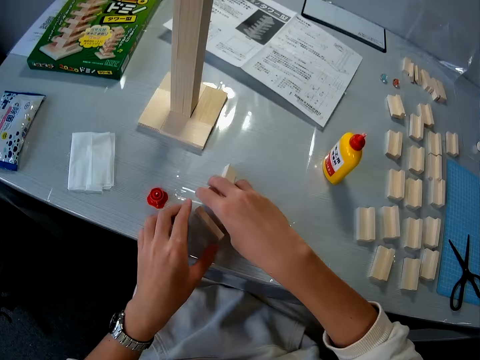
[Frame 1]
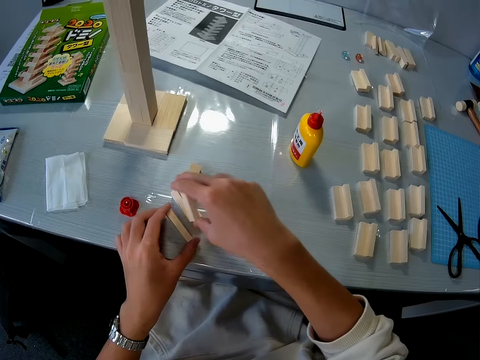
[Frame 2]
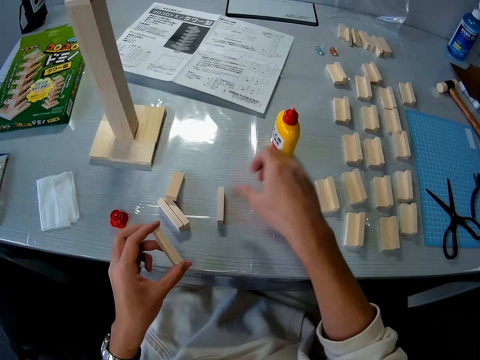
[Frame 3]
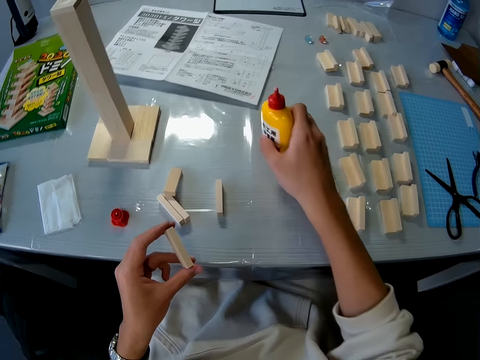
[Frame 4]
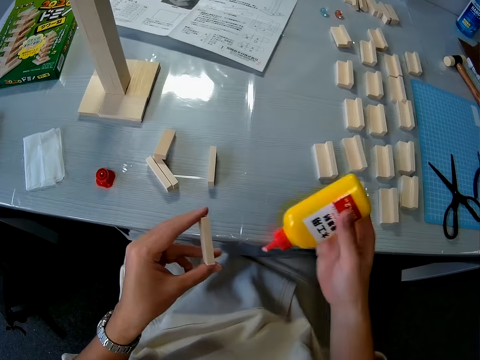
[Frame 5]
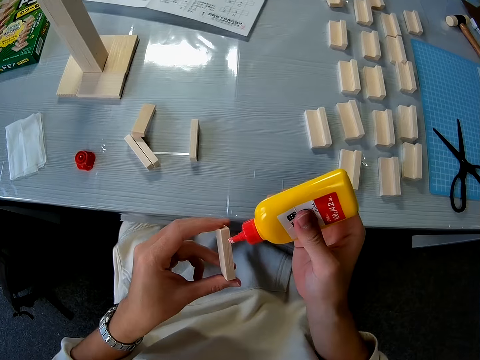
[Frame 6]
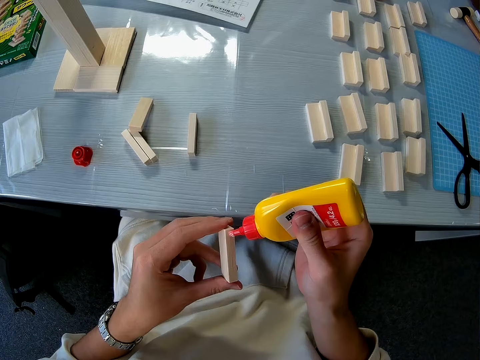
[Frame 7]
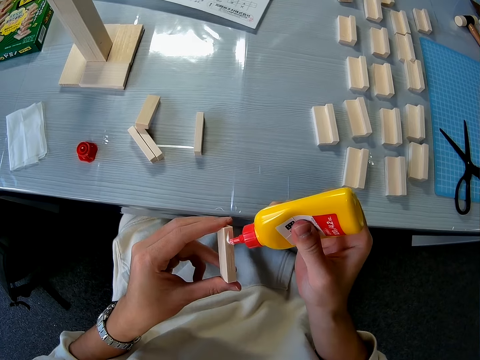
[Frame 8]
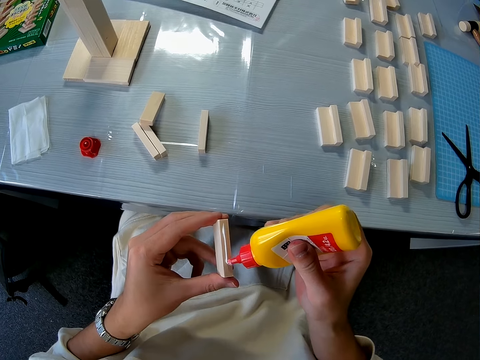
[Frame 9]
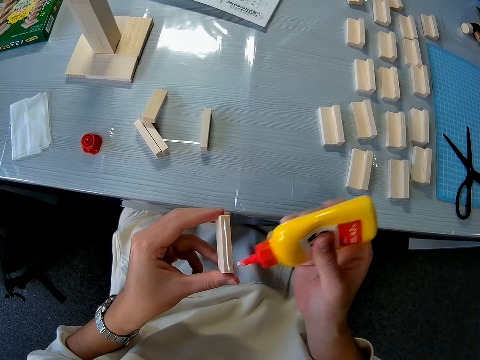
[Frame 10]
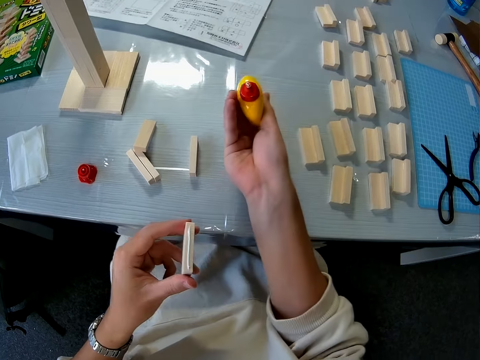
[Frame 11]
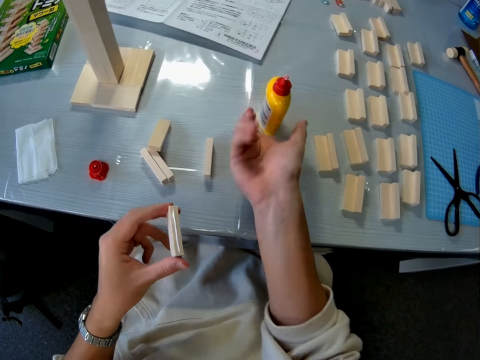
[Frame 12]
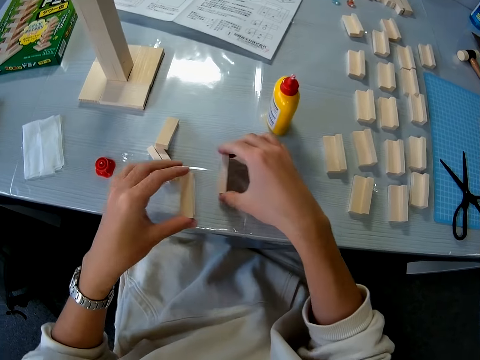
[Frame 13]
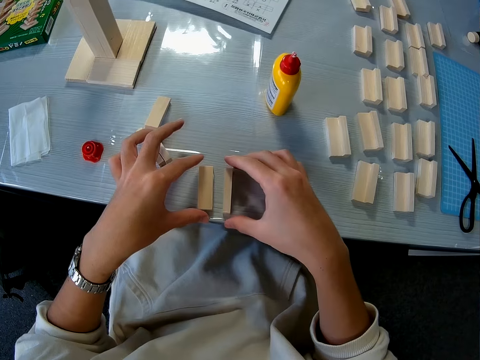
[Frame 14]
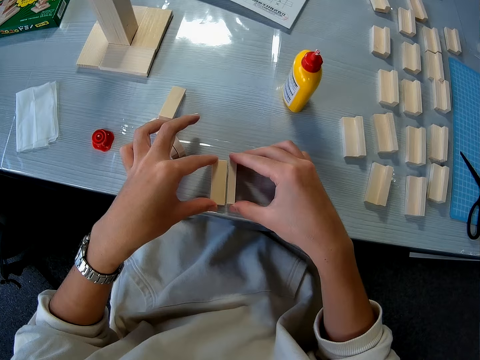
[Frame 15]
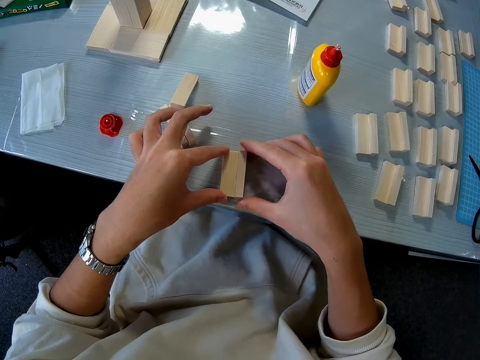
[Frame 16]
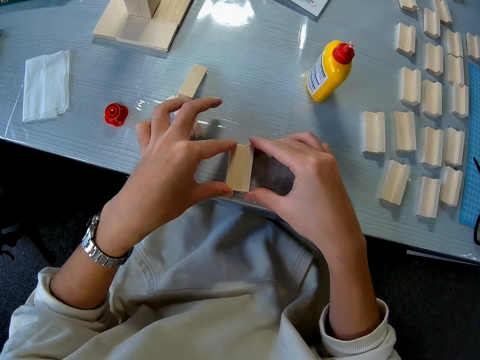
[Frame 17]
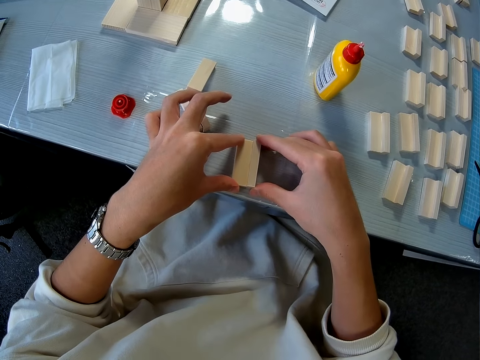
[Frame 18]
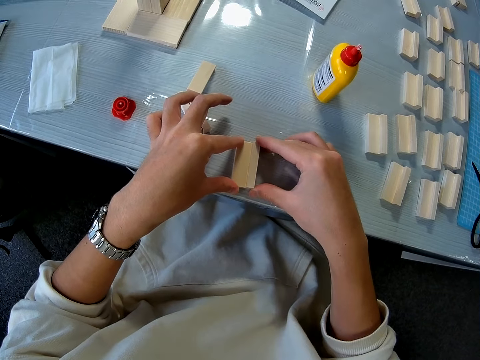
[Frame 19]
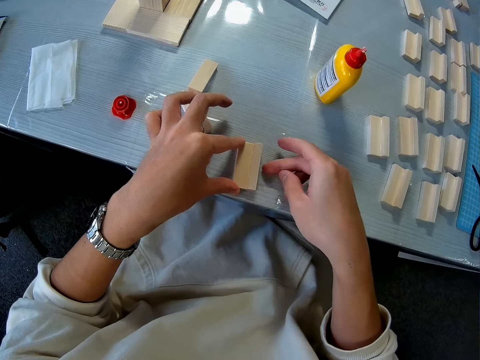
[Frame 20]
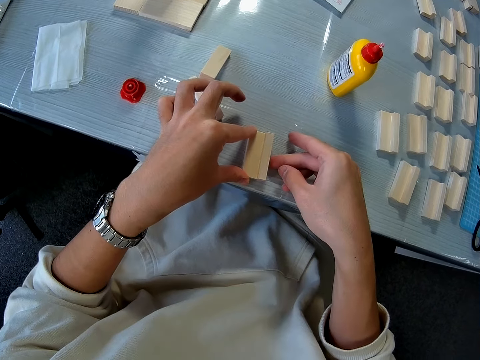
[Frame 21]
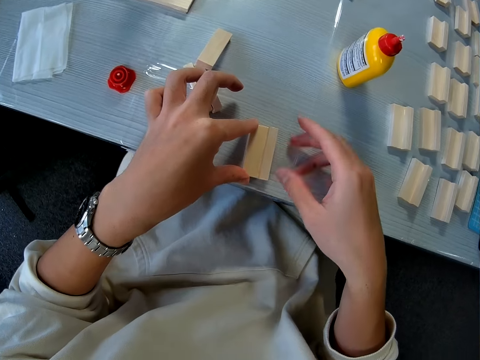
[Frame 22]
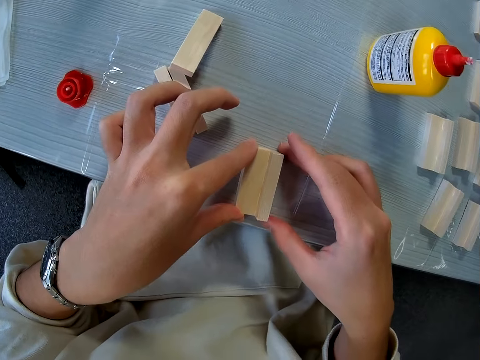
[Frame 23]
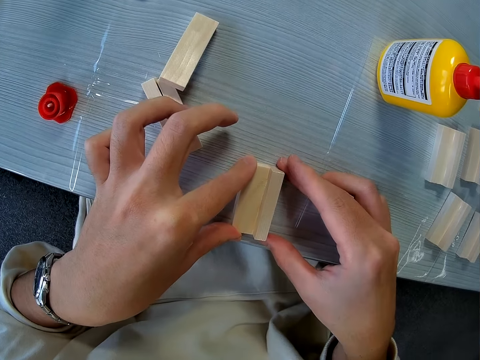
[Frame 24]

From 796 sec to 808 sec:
The camera wearer drops a piece of wood on the table. They pick up the bottle of glue from the table. They apply glue on a piece of wood. They drop the glue on the table. They join the two pieces of wood together.

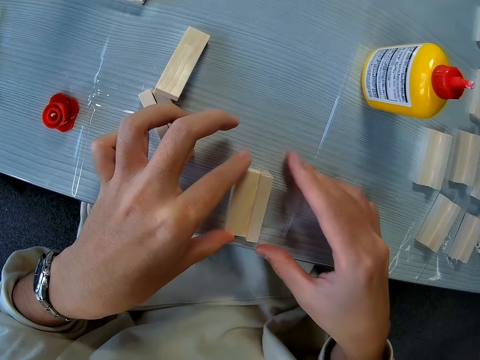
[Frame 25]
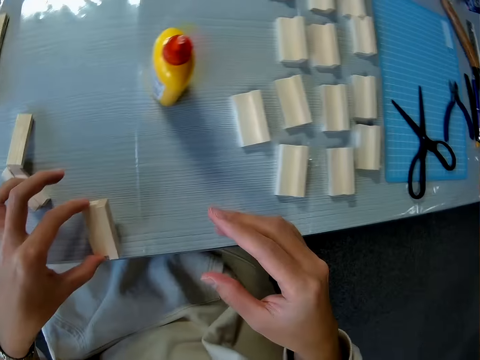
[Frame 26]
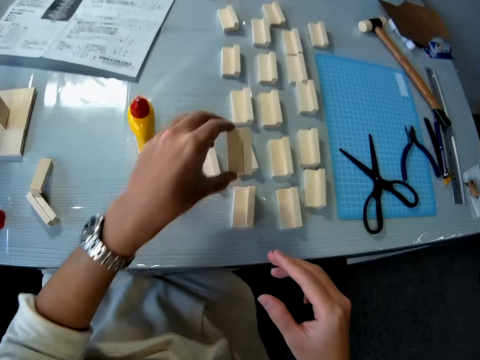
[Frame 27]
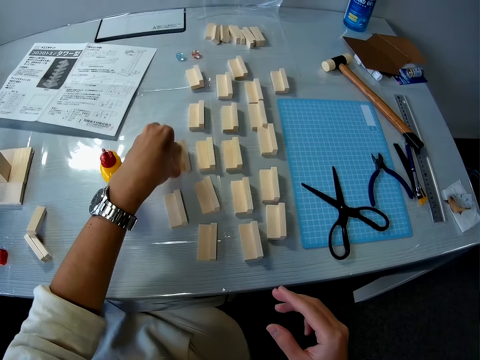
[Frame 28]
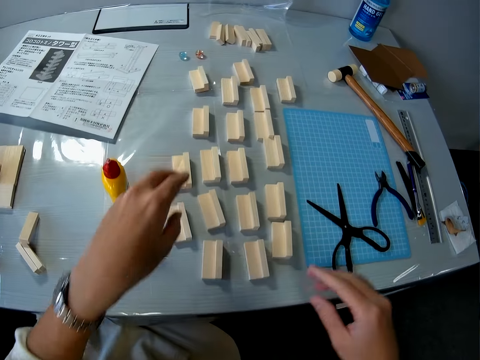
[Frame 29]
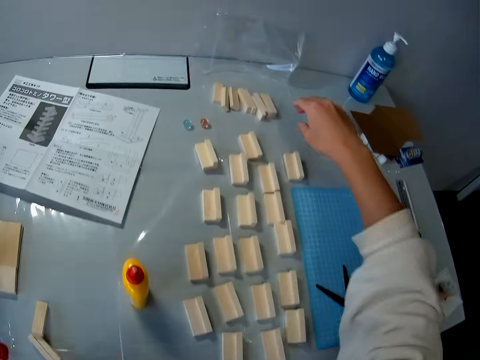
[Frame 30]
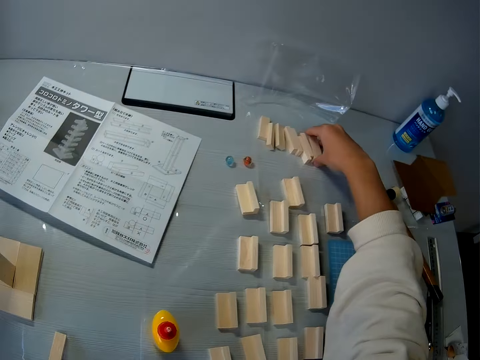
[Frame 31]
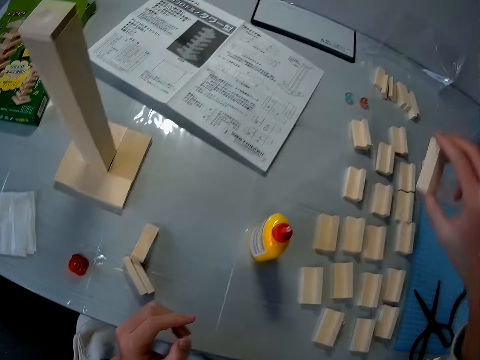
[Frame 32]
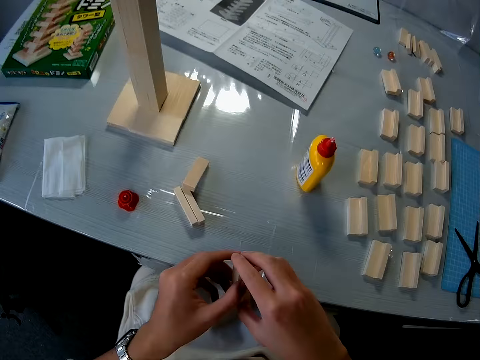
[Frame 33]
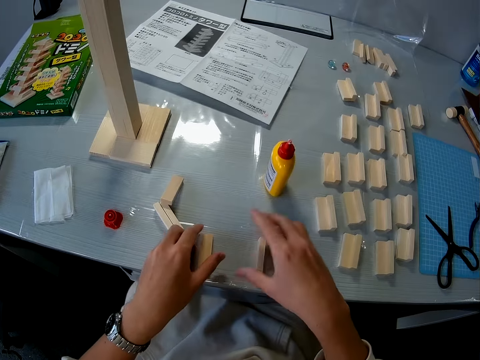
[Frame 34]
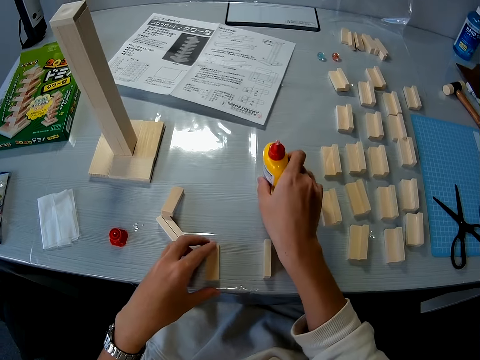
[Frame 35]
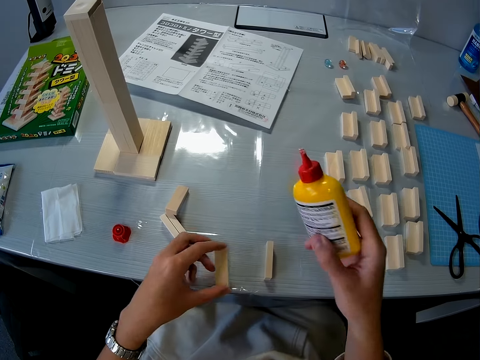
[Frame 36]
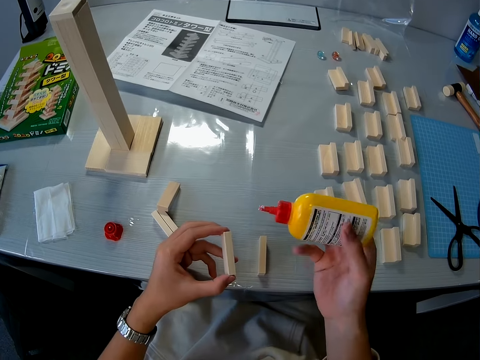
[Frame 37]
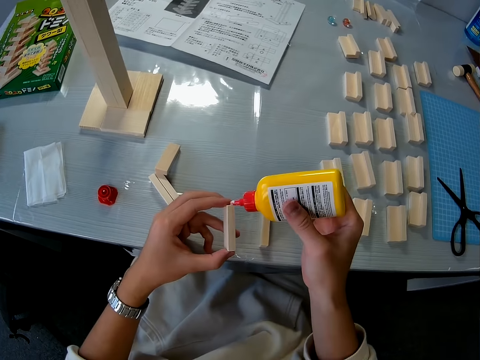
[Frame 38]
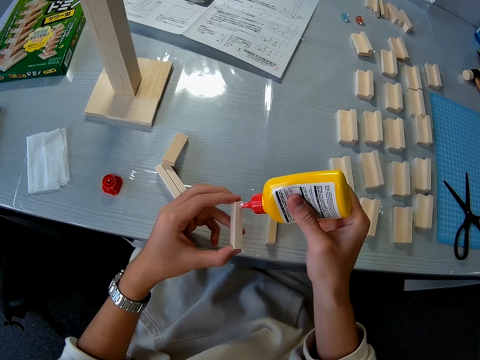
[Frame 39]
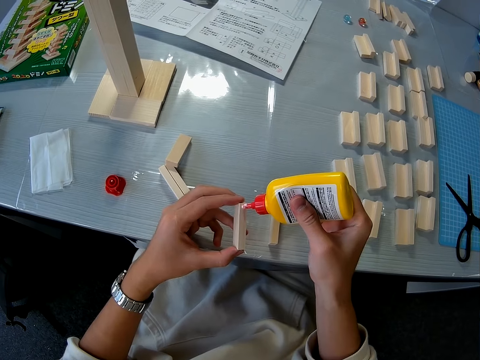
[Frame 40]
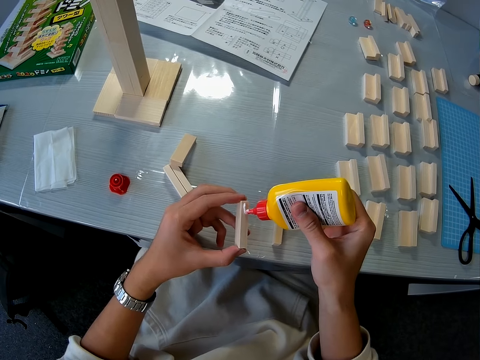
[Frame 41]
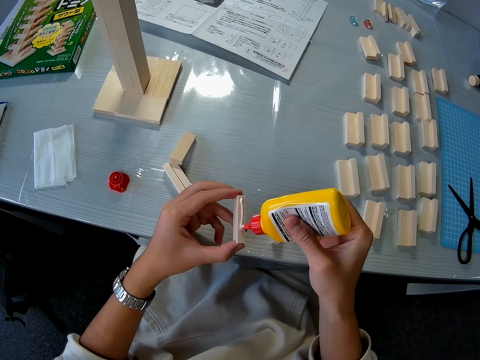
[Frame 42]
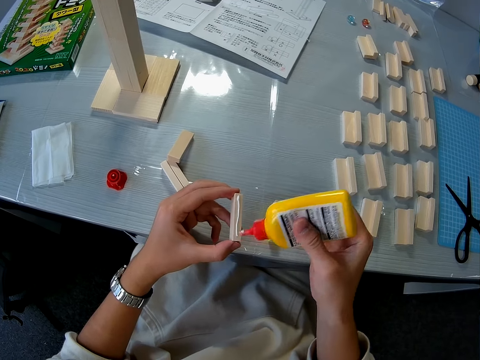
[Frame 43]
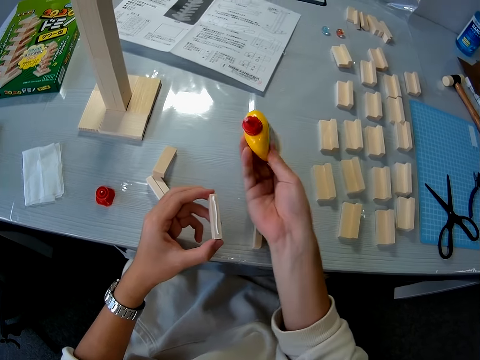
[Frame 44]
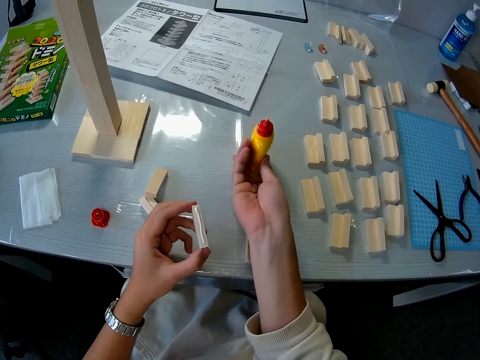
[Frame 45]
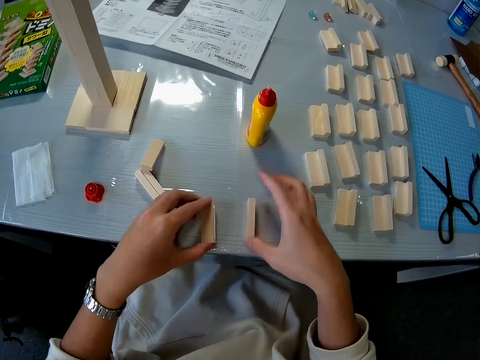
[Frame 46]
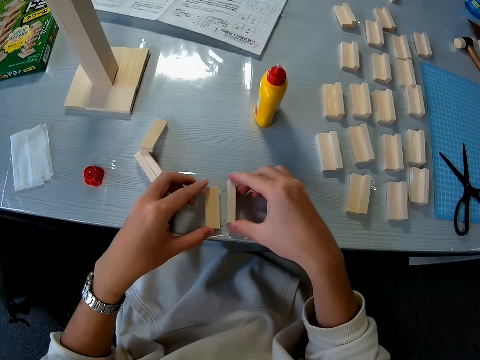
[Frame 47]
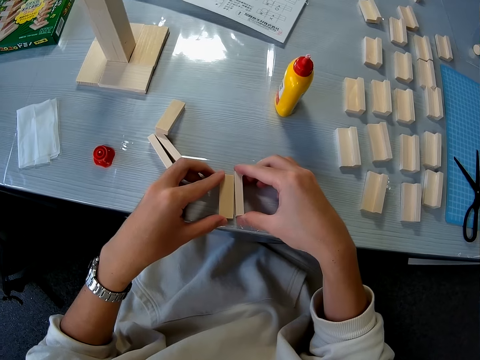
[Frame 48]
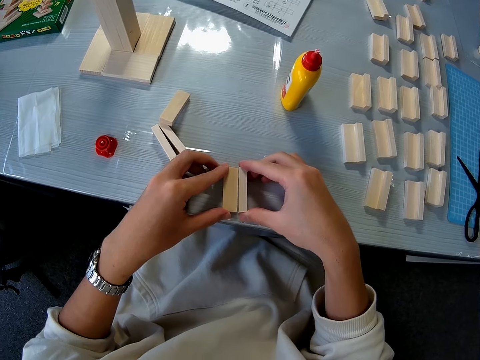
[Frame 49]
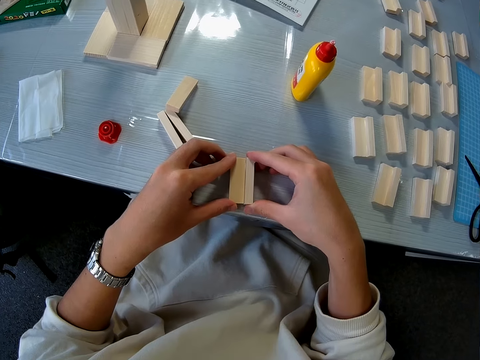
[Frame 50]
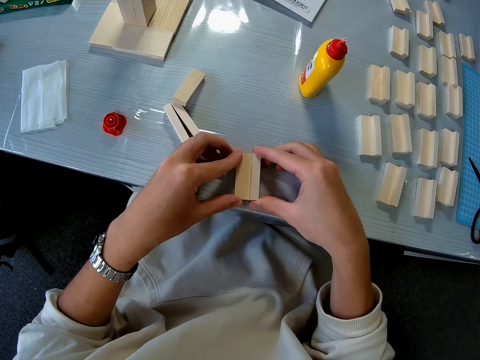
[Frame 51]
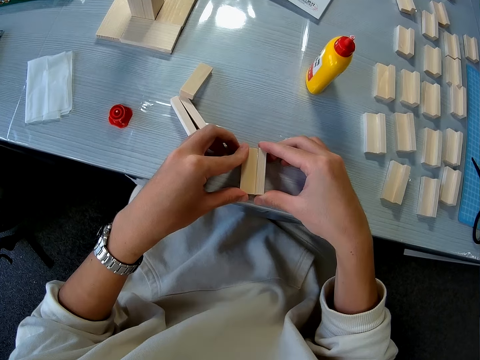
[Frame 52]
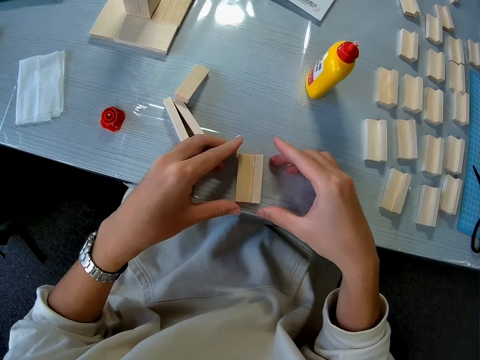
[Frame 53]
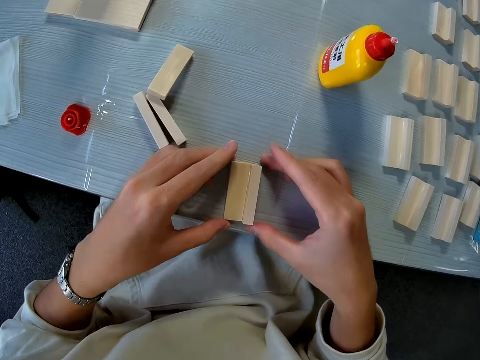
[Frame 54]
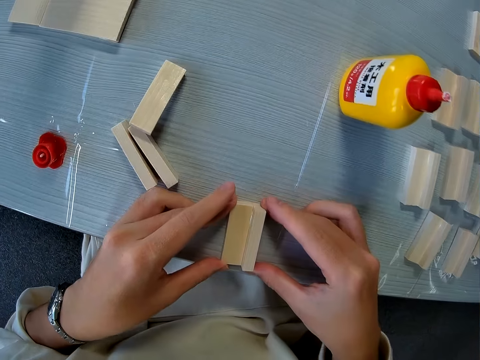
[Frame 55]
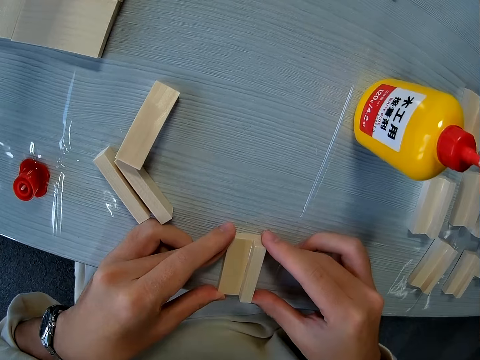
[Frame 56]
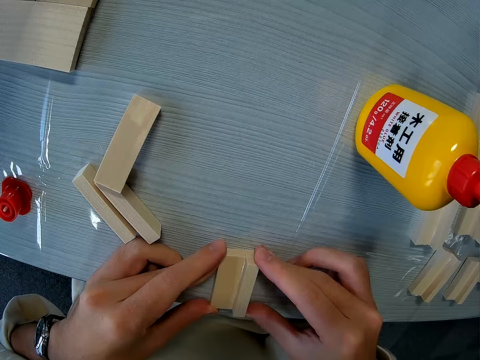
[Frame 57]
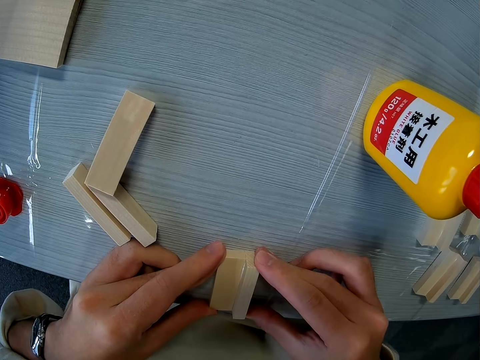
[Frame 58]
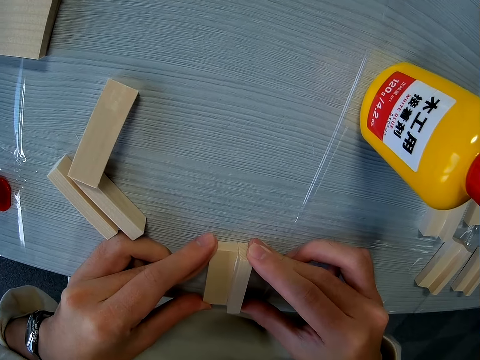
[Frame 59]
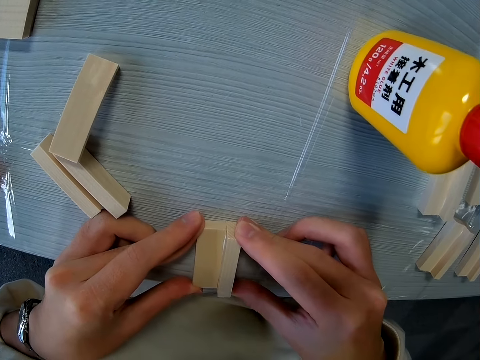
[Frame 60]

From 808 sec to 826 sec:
The camera wearer drops the wood on the table. They move the joined pieces of wood. They pick up some pieces of wood. They drop a piece of wood on the table. They pick up the bottle of glue from the table. They apply glue on a piece of wood. They drop the glue on the table. They join the two pieces of wood together.
